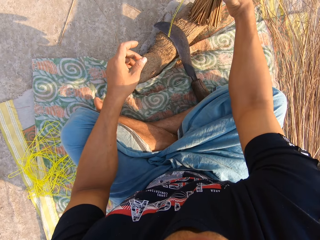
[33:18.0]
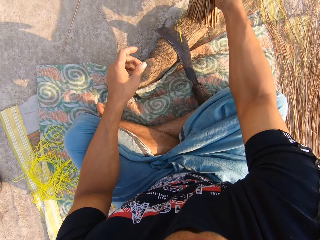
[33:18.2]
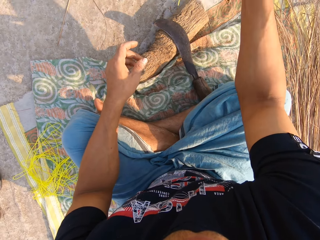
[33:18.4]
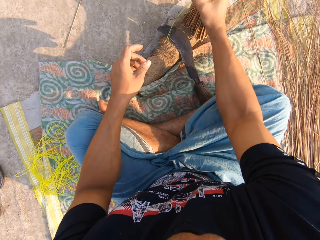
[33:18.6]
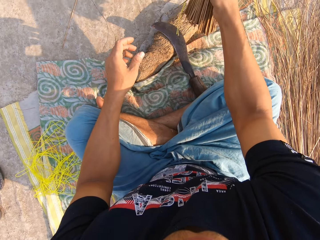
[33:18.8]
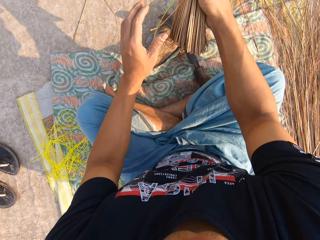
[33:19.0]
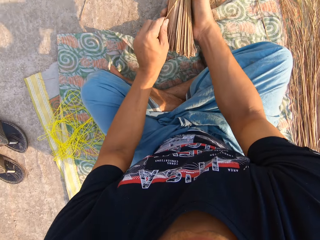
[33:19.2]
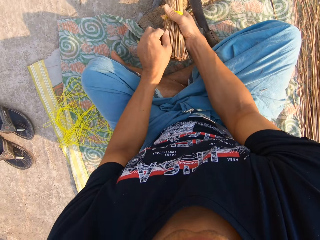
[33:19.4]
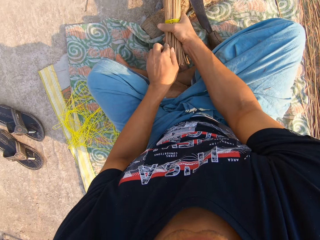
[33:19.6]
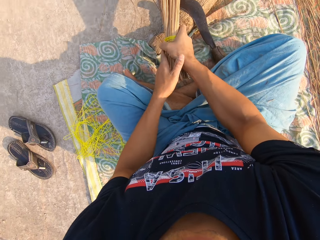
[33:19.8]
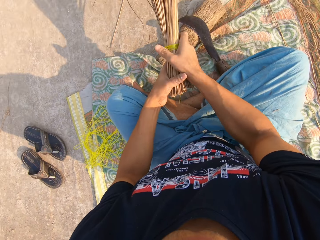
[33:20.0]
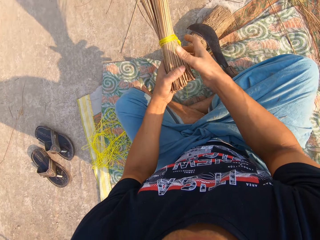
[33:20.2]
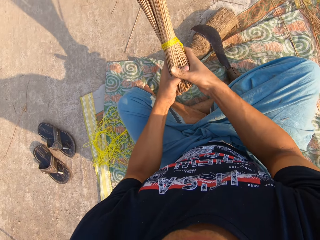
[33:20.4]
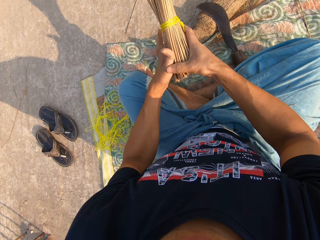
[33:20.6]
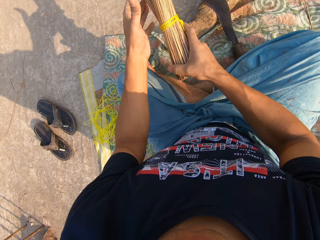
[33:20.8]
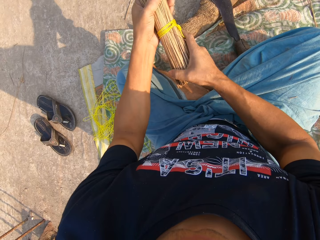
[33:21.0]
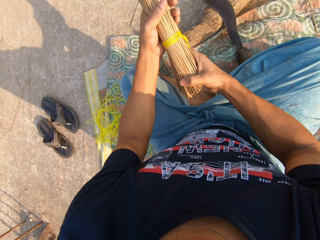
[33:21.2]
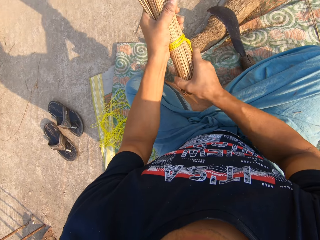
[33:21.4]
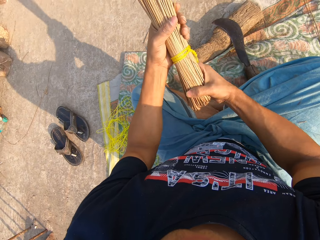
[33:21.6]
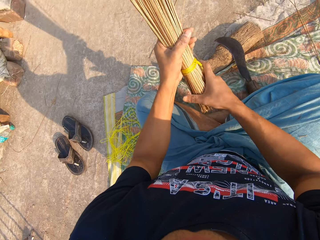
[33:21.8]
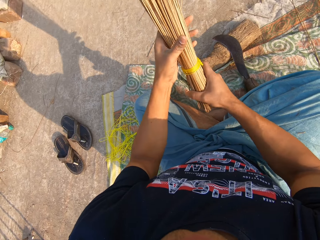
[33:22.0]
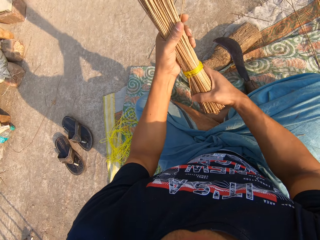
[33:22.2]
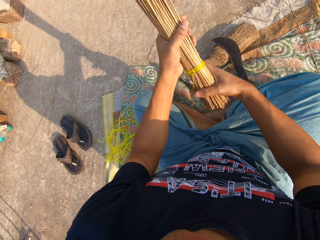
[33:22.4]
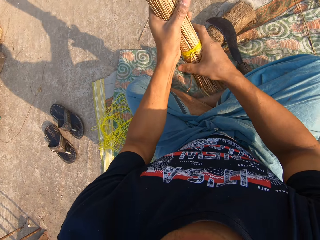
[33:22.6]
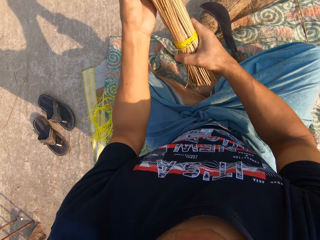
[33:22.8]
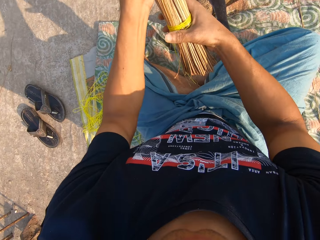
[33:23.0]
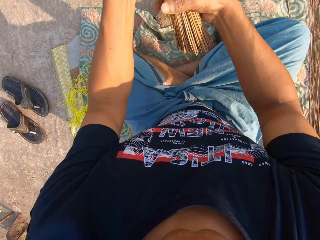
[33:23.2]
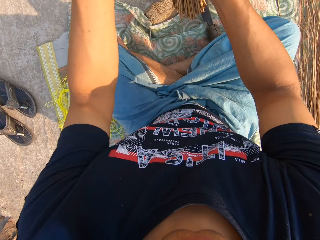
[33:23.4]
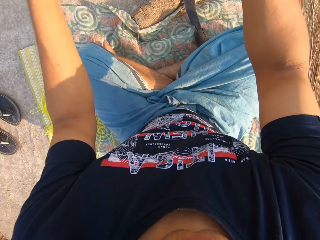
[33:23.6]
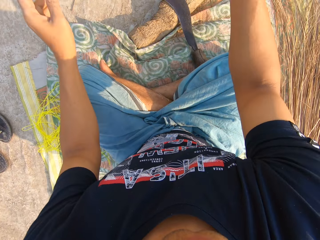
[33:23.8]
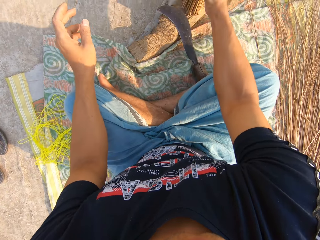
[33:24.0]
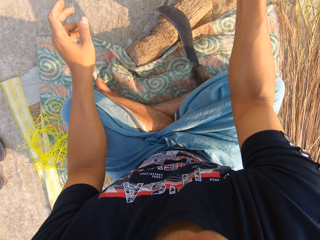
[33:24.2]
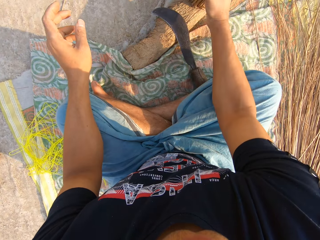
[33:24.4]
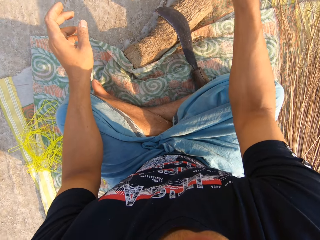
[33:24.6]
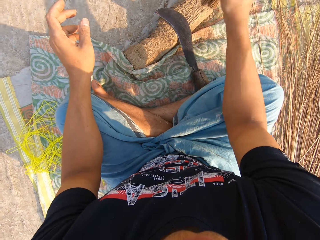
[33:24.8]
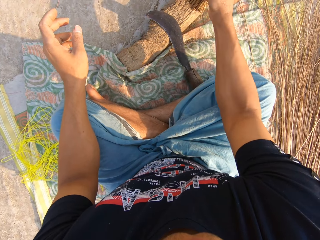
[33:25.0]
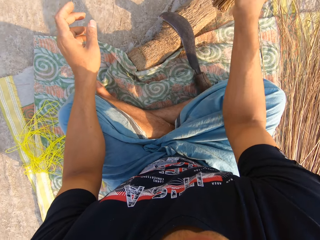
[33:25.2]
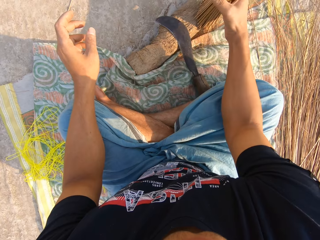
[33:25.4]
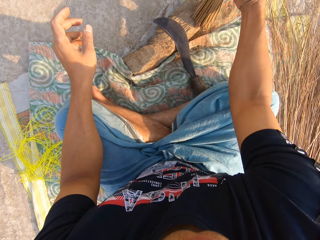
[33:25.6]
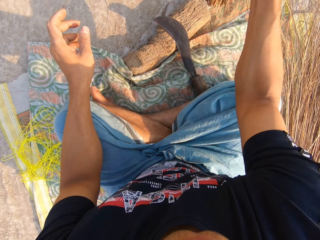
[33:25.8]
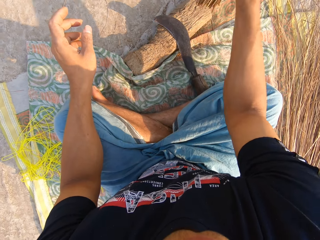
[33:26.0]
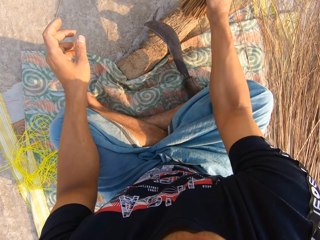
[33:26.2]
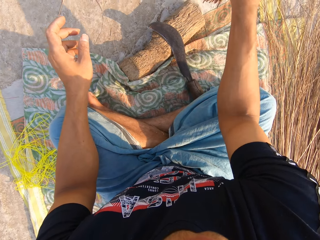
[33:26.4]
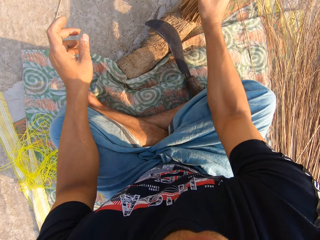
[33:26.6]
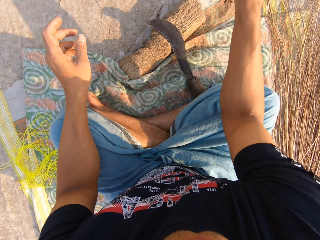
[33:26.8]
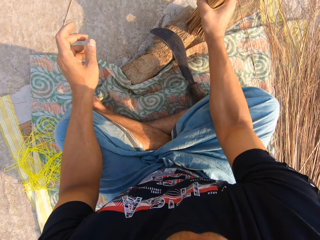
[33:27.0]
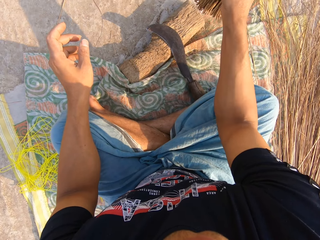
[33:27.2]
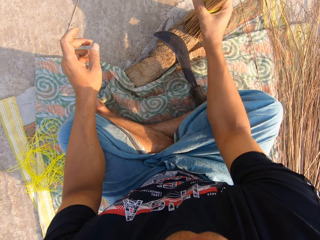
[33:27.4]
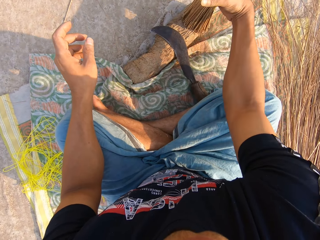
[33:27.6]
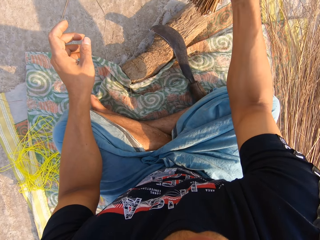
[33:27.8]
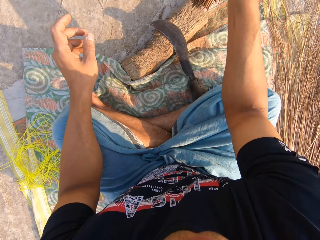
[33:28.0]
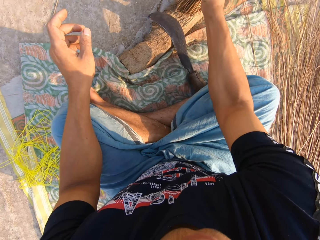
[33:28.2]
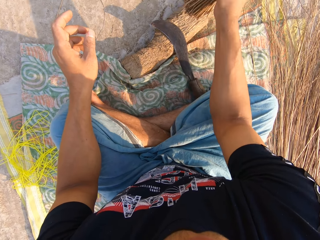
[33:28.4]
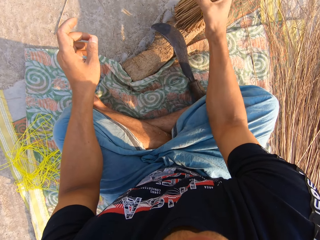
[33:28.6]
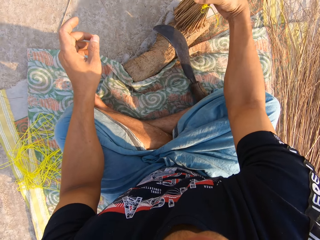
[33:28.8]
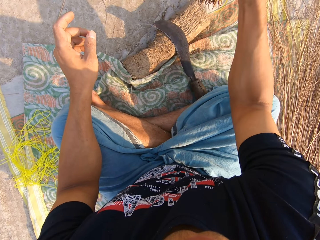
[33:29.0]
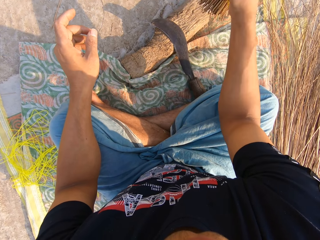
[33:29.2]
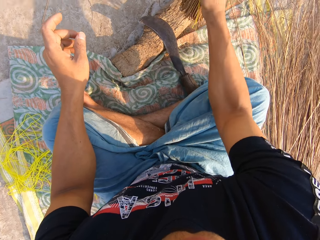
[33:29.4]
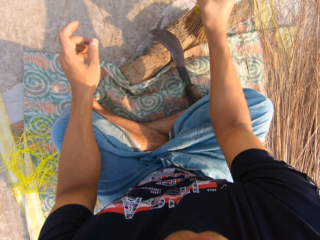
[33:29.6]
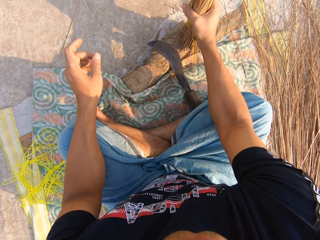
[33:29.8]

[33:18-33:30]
The camera wearer holds the rope with his hand. He adjusts the broom with both hands. He holds the broom with both his hands. He hits the broom on the wood with his right hand.

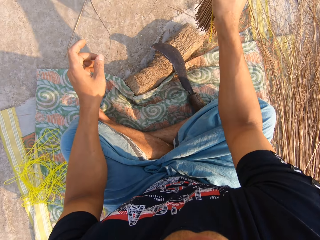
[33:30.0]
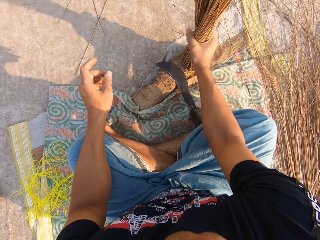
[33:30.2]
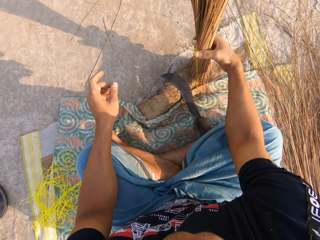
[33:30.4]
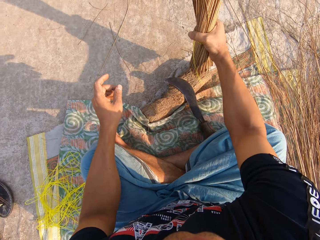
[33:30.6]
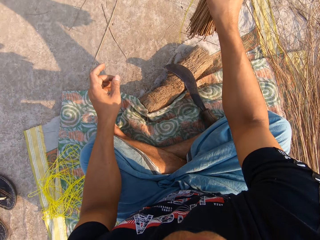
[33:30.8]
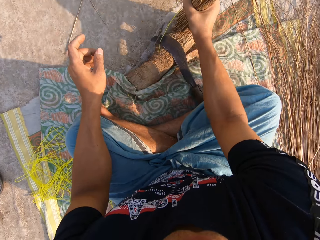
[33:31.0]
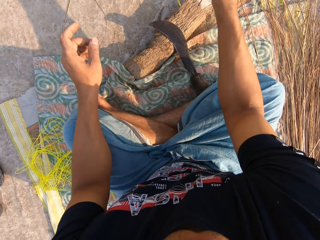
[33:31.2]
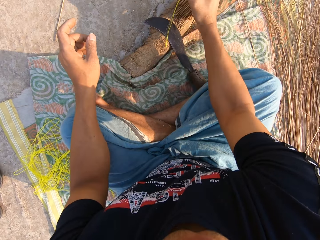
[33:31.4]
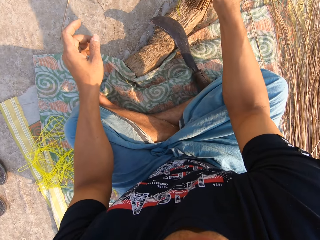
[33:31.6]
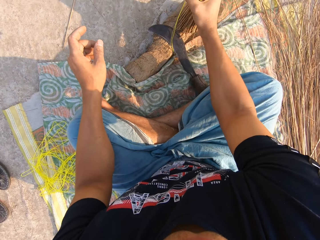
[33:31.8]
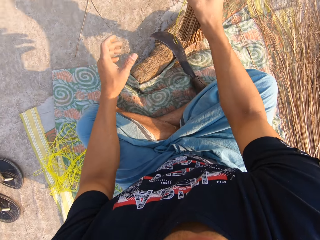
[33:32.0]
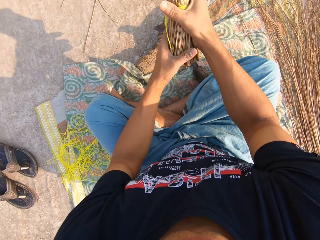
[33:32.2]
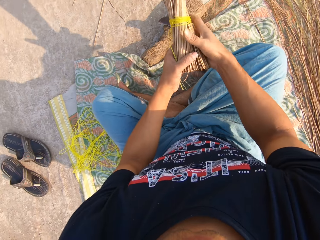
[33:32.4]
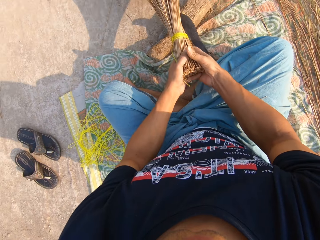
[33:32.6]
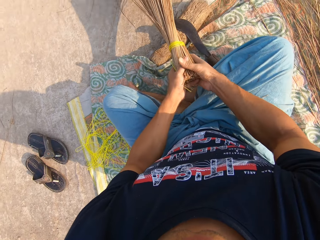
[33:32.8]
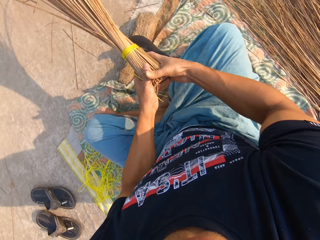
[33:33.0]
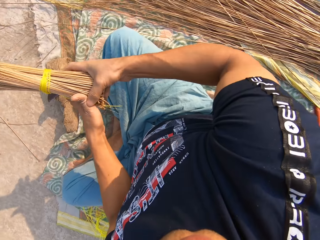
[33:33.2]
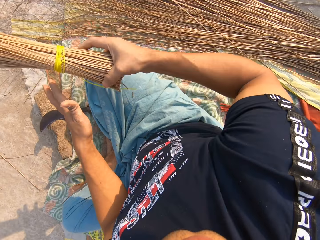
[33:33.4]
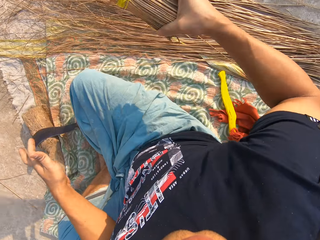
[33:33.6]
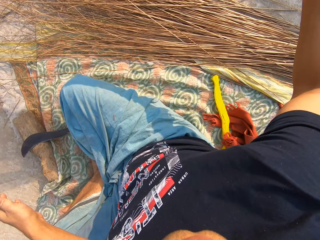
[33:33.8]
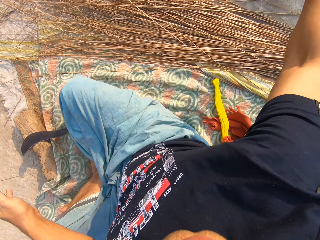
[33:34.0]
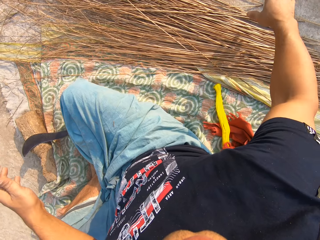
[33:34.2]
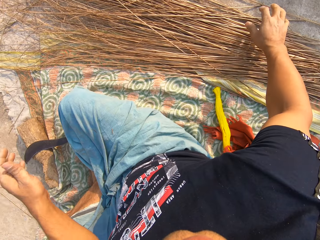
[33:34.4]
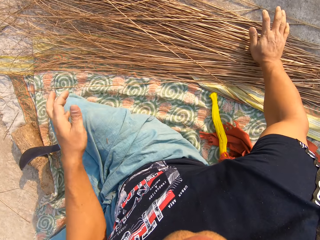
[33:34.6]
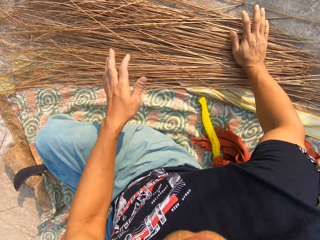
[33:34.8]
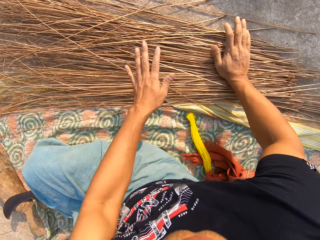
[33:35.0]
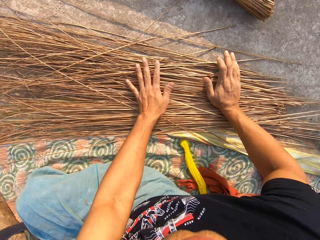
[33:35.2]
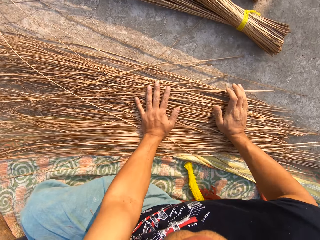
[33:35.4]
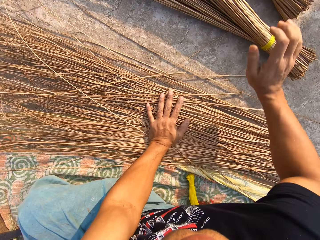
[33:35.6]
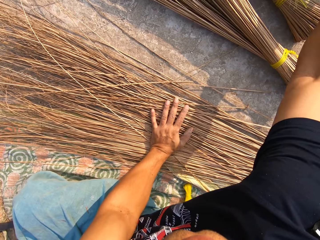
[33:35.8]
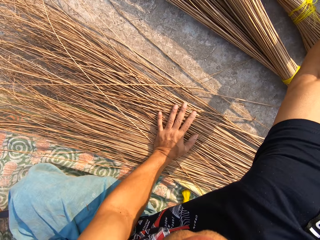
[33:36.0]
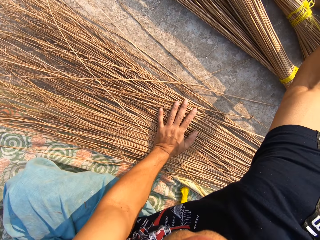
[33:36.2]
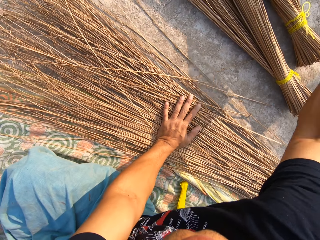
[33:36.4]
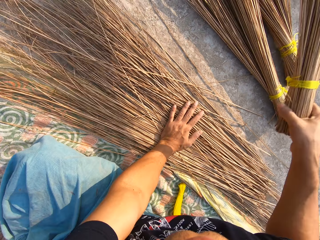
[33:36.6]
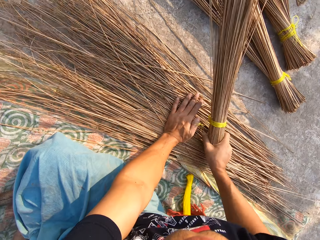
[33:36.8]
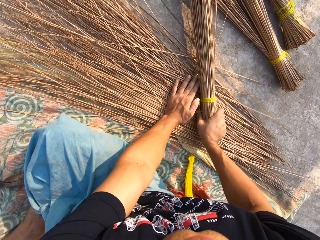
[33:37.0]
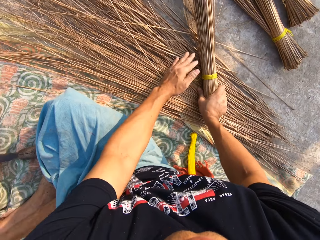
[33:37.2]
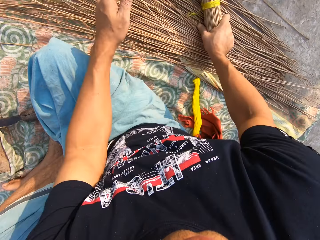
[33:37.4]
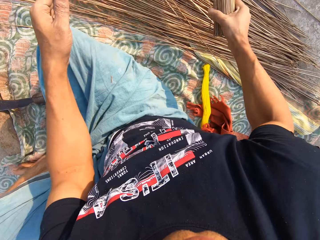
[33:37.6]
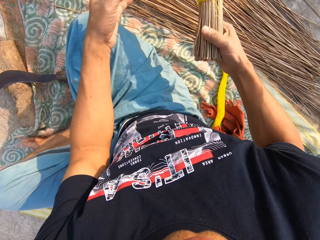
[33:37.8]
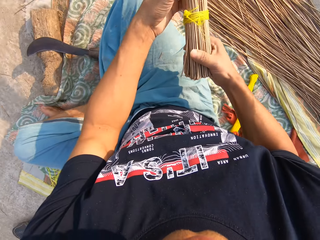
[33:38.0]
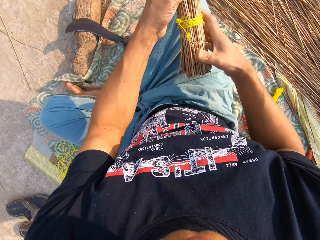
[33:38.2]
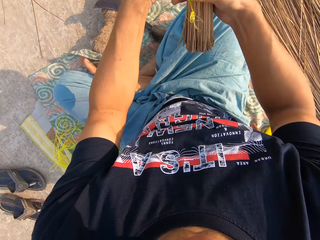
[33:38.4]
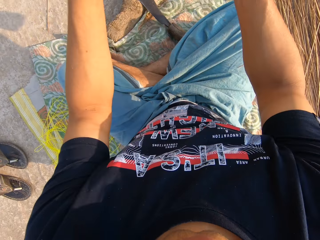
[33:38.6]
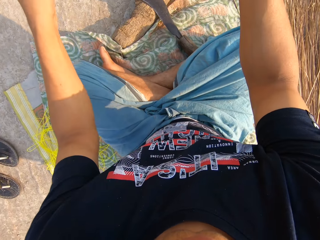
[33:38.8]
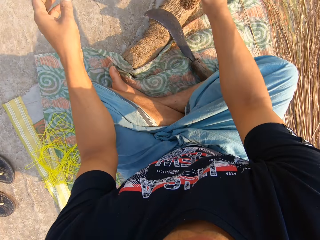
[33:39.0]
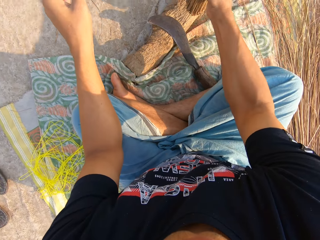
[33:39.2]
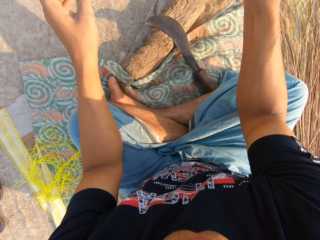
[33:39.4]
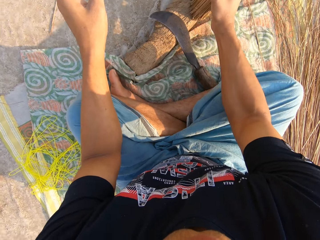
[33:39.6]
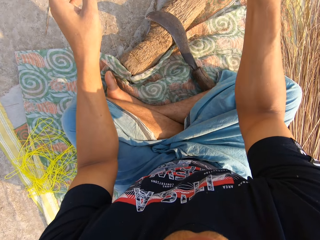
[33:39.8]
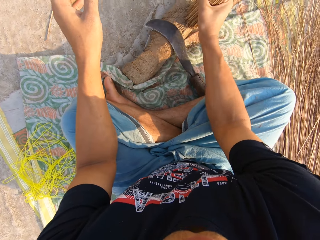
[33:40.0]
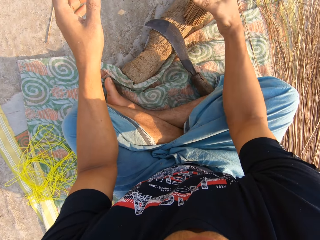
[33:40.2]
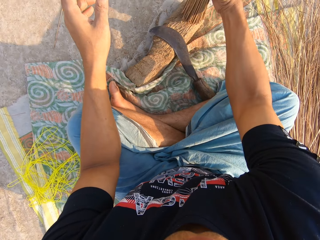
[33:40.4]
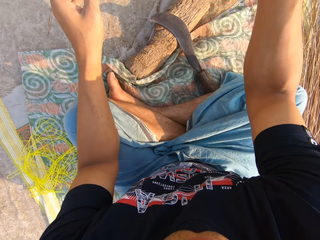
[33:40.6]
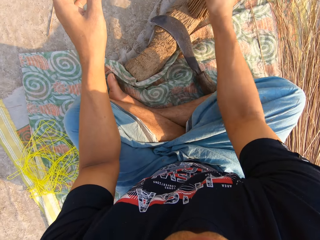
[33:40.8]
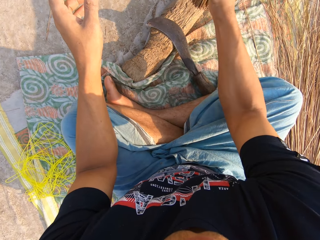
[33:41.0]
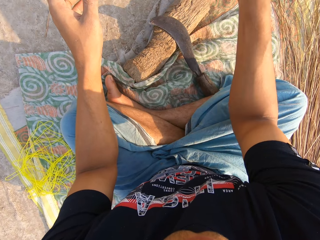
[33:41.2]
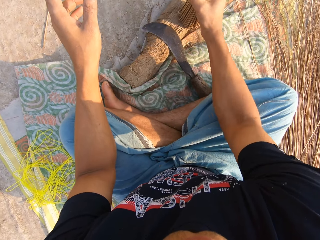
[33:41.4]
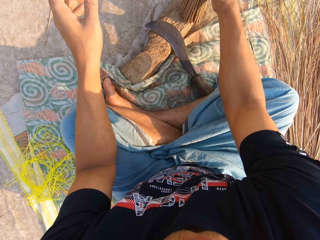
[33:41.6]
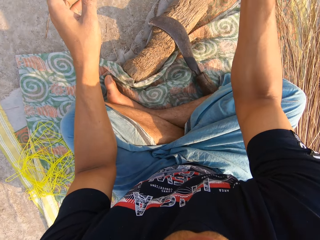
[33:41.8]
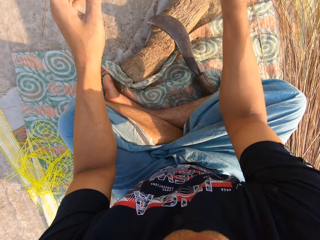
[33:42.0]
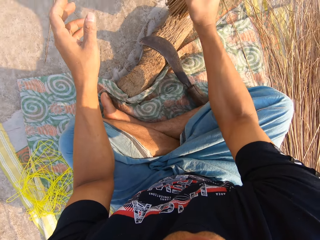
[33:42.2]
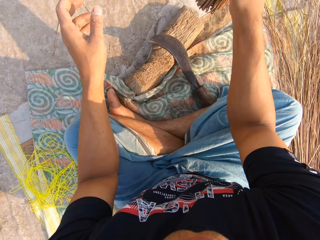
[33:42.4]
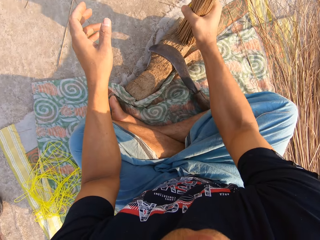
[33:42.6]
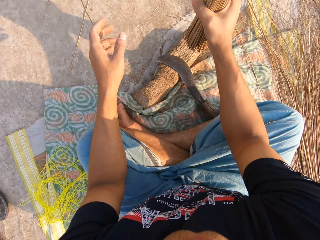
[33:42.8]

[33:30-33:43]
The camera wearer holds the broom with both his hands. He lets go of the broom and throws the broom away. He places both hands on the brooms or sticks on the ground. He removes his right hand from the sticks. He picks up another broom. He places his right hand on the sticks. He removes his left hand from the sticks. He removes his right hand from the sticks. He holds the broom with both his hands. He hits the broom on the wood with his right hand.
